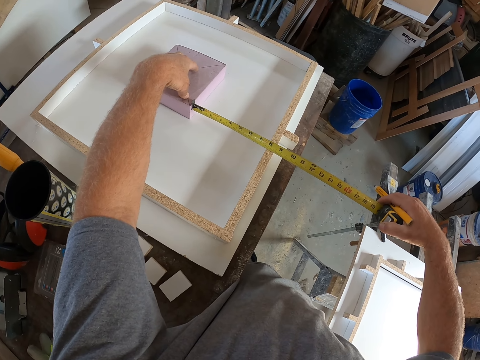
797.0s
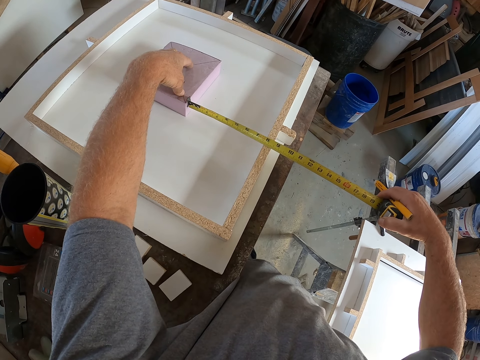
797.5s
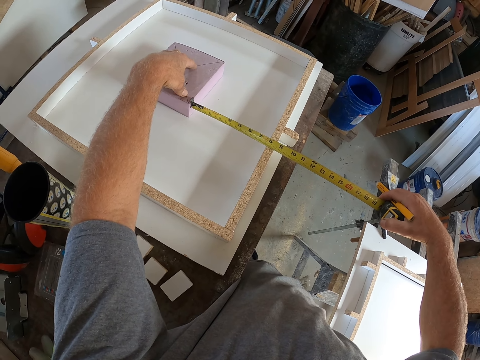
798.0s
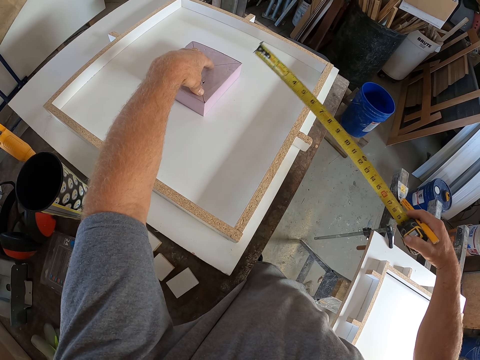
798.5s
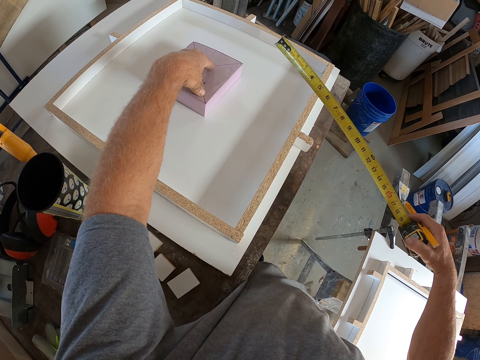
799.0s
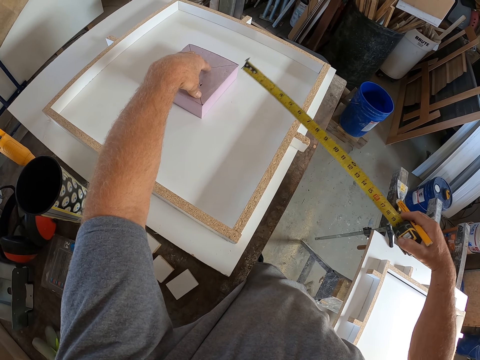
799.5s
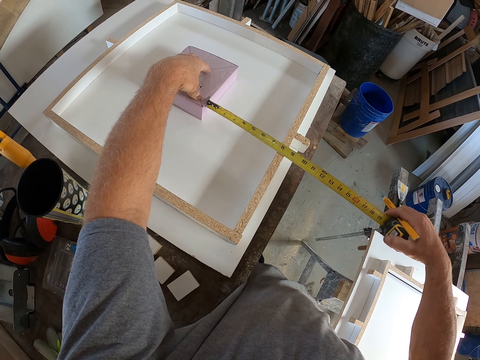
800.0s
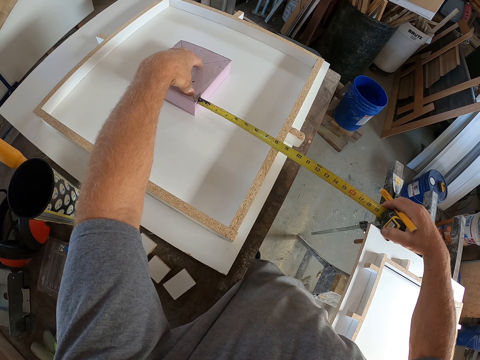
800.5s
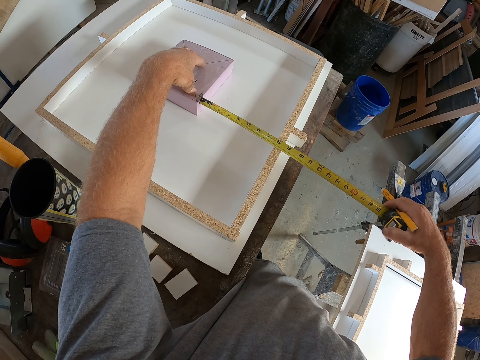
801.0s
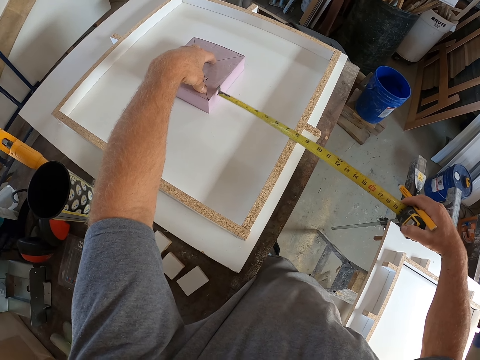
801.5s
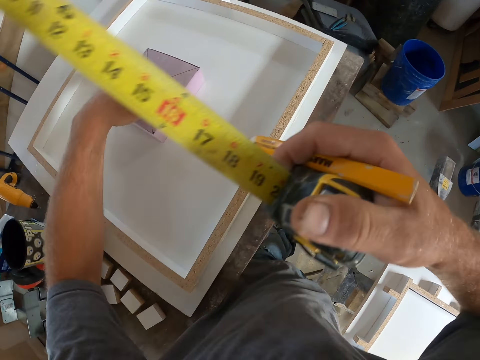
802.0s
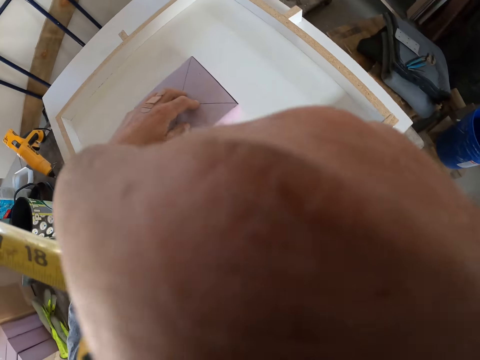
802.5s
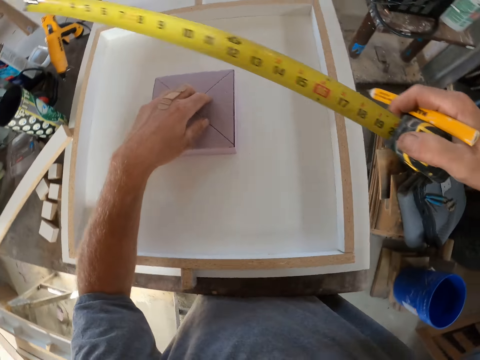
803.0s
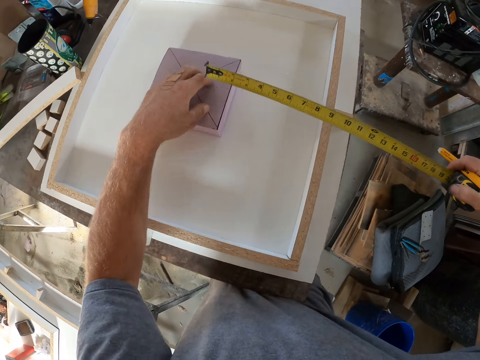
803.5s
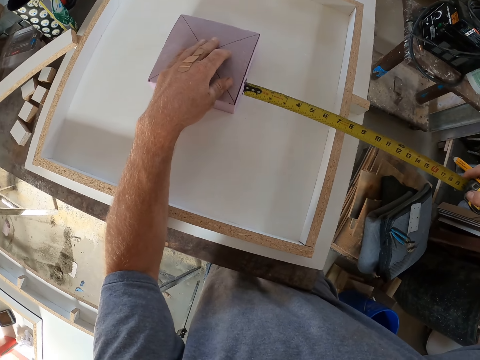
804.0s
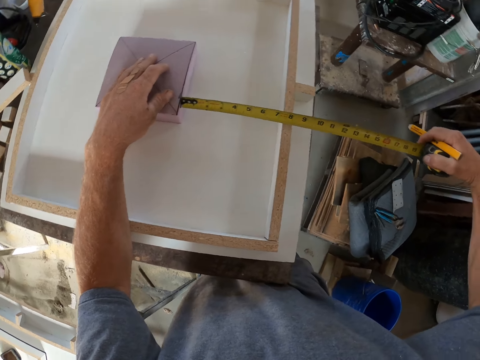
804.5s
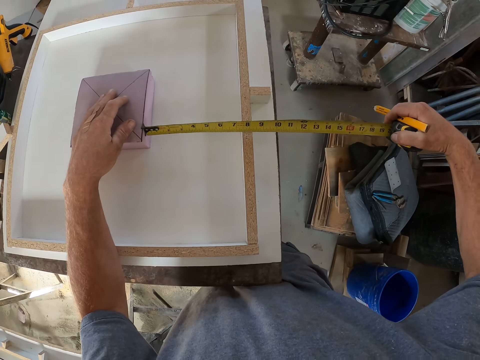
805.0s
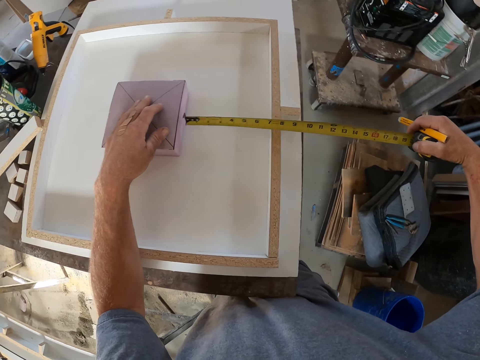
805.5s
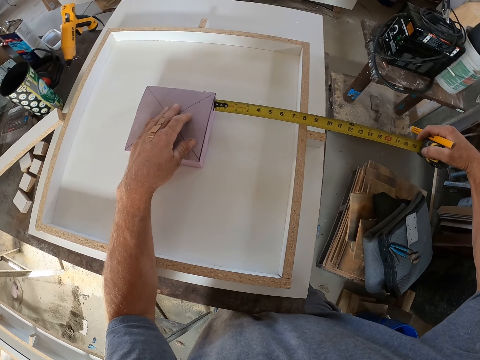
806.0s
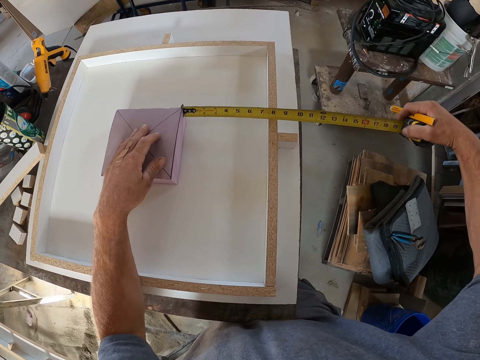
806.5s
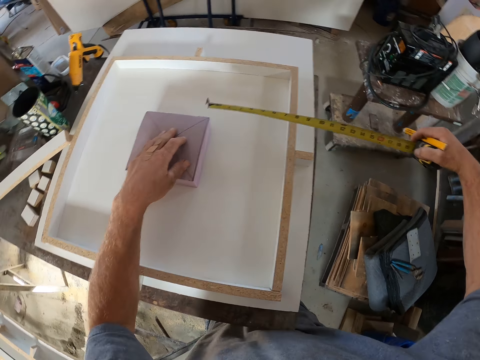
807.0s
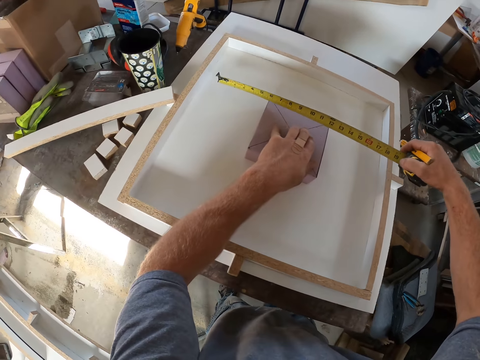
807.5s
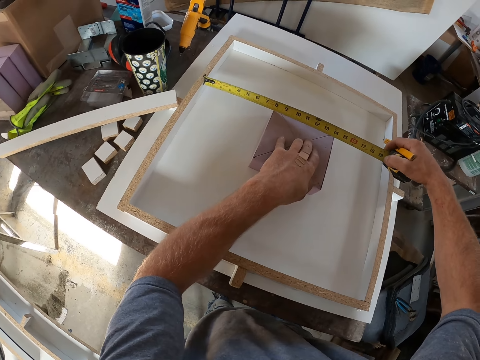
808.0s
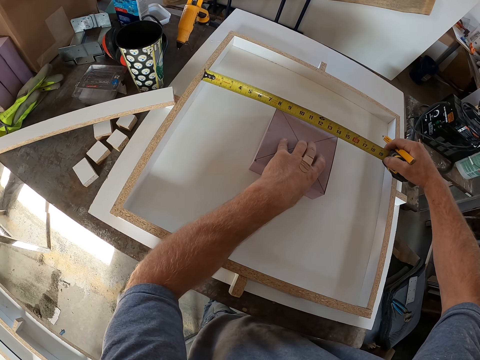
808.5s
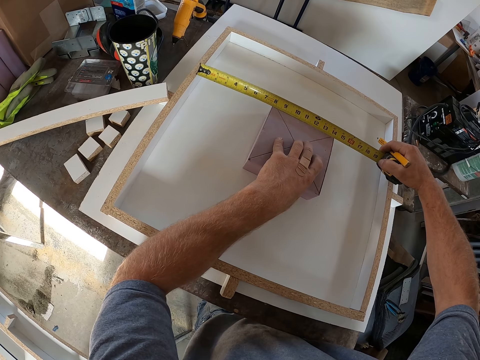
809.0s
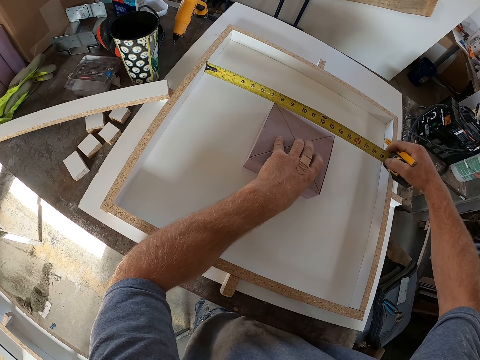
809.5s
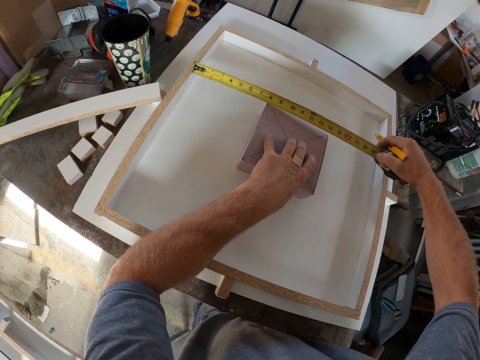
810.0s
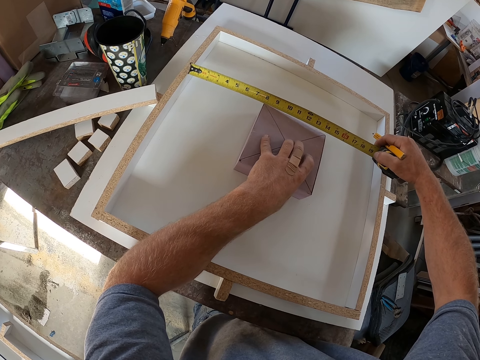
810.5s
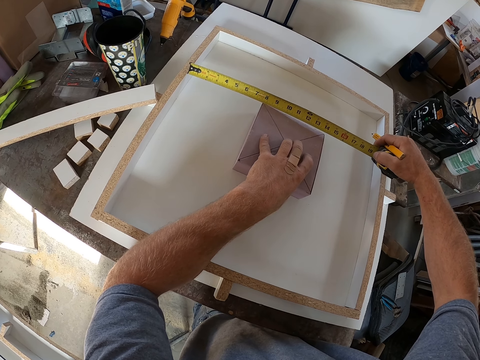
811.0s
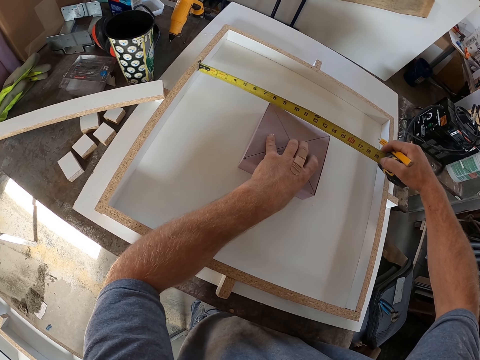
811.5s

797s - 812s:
The camera wearer scratches his face. He cleans his face. He measures the board or wooden frame with a measure tape.

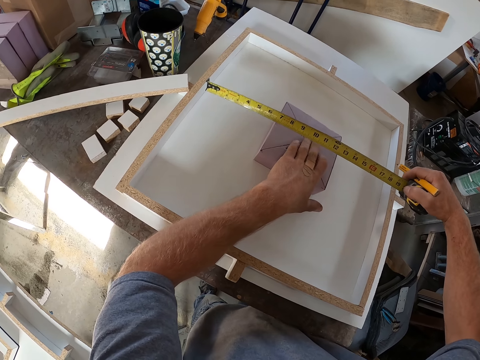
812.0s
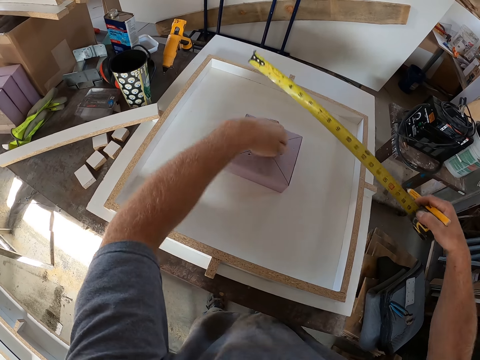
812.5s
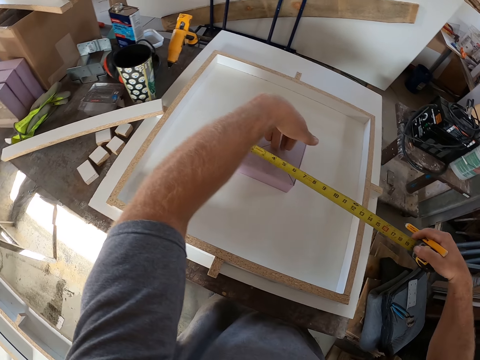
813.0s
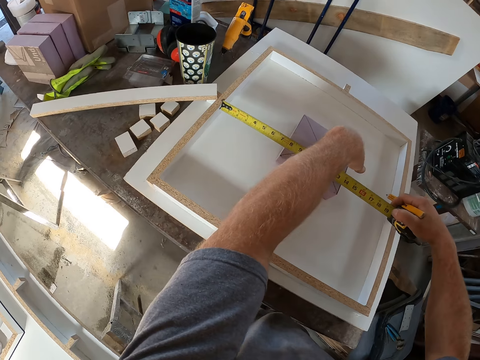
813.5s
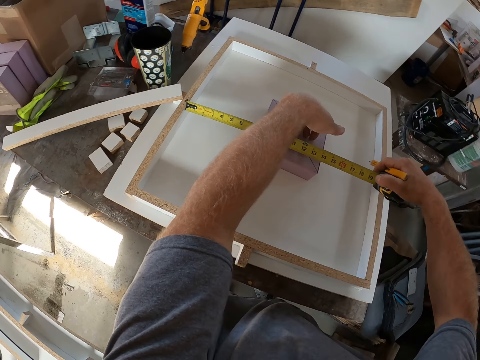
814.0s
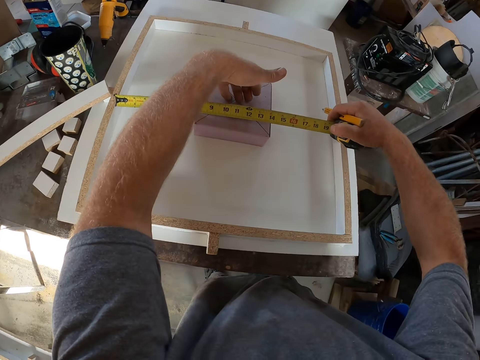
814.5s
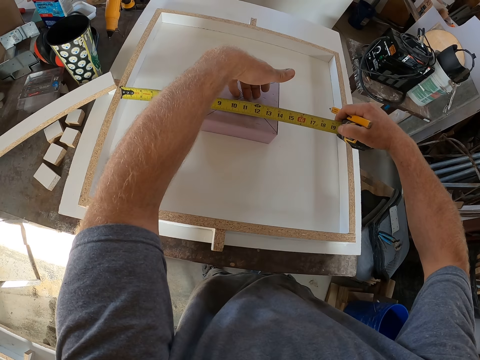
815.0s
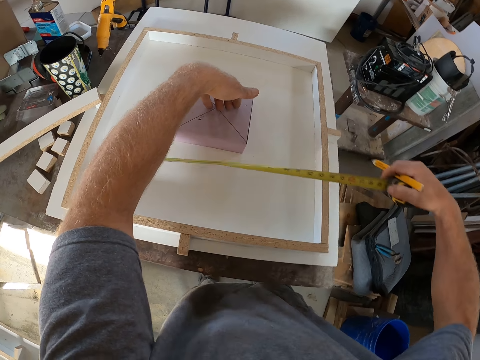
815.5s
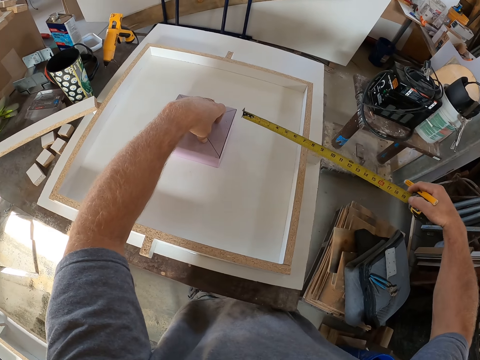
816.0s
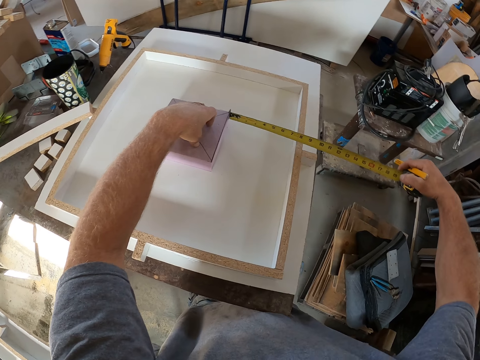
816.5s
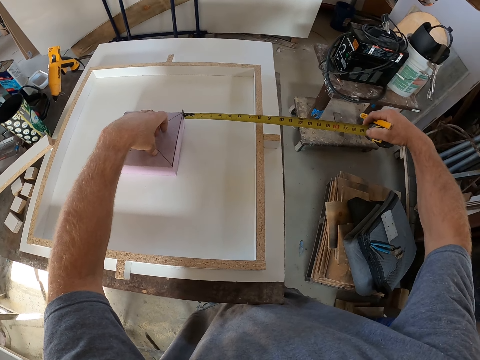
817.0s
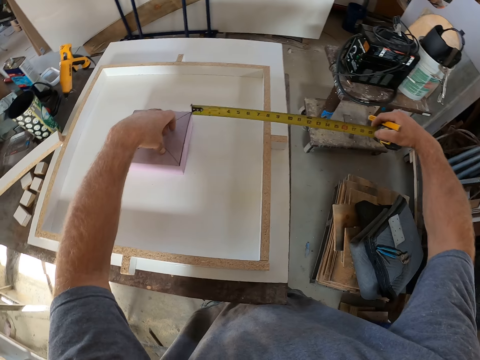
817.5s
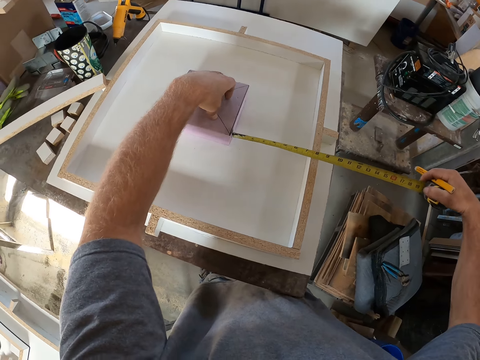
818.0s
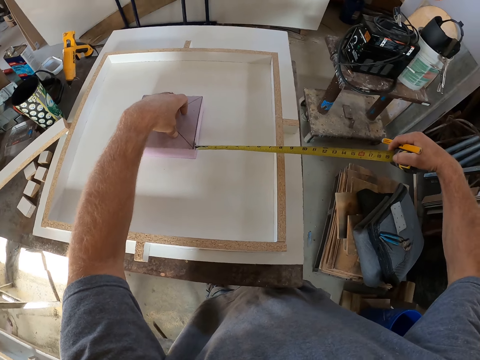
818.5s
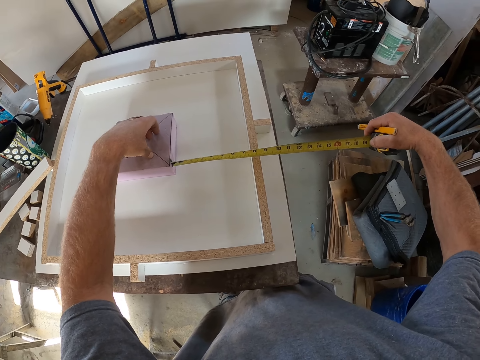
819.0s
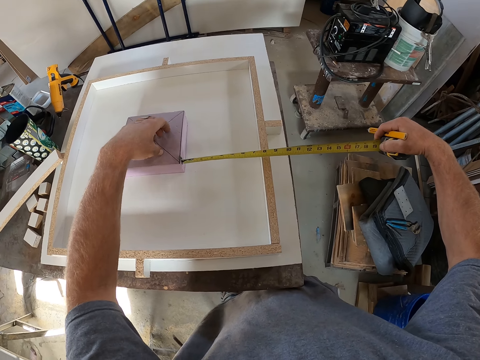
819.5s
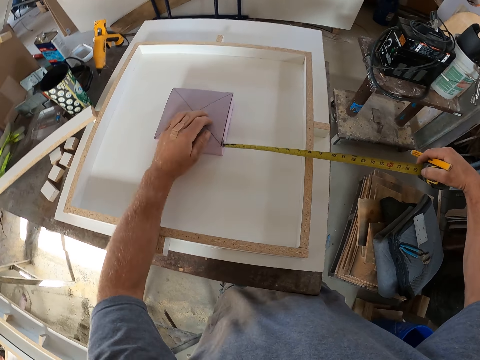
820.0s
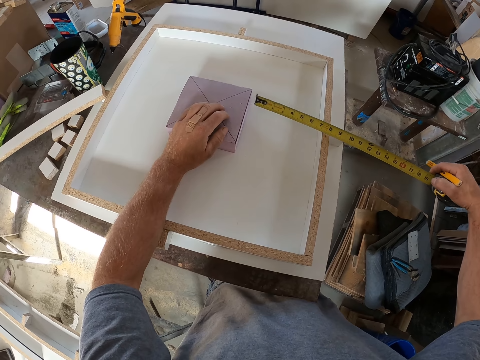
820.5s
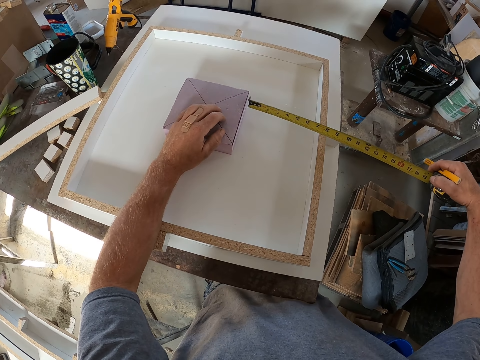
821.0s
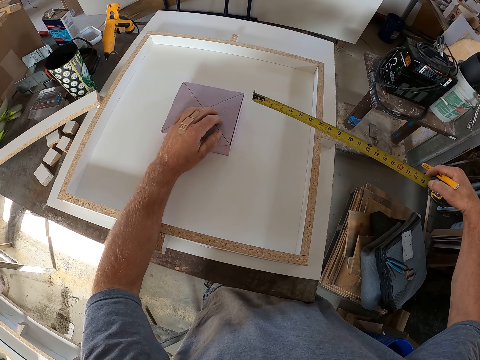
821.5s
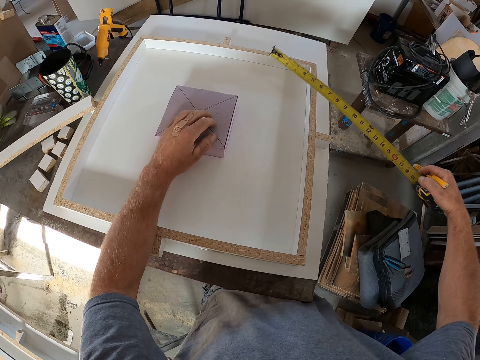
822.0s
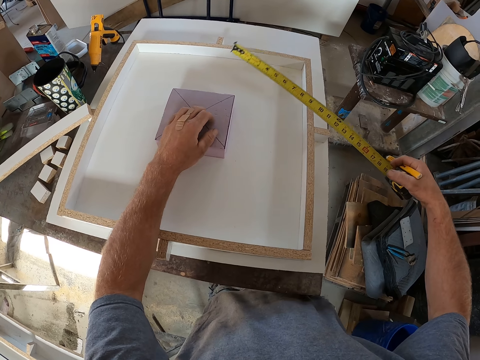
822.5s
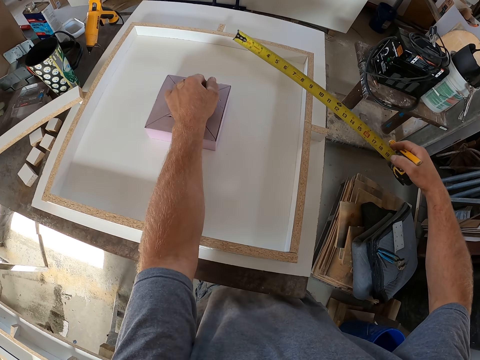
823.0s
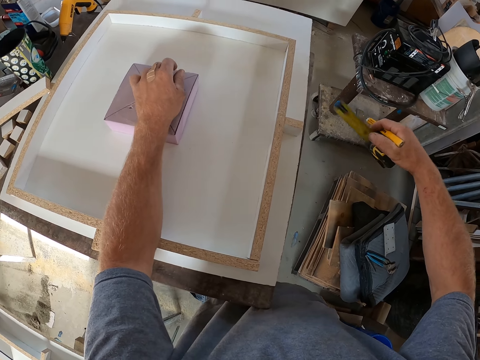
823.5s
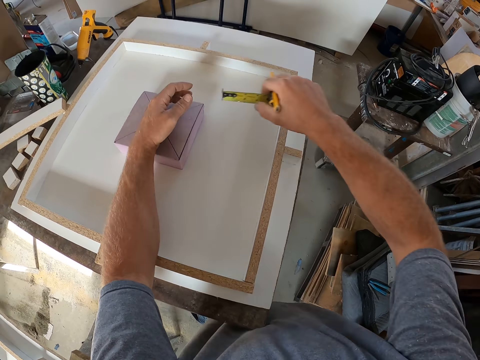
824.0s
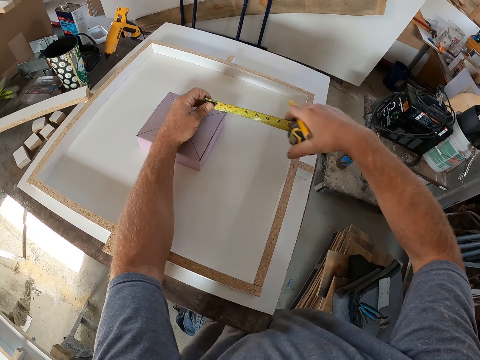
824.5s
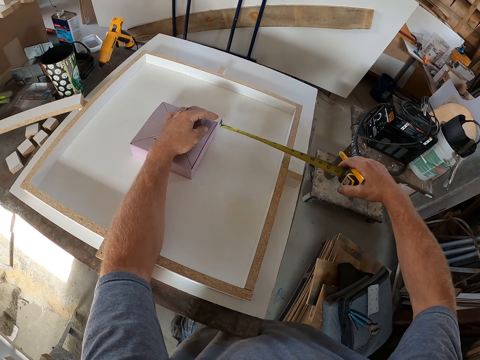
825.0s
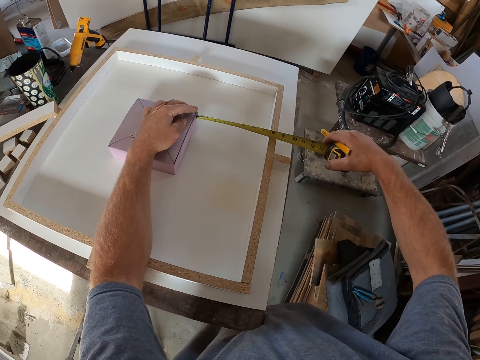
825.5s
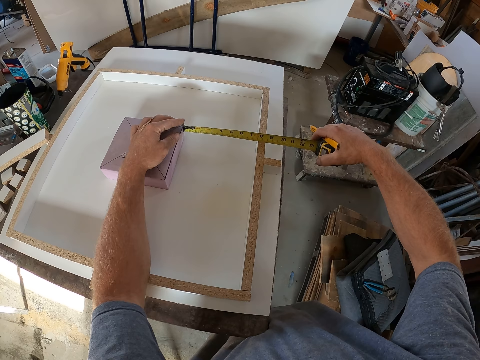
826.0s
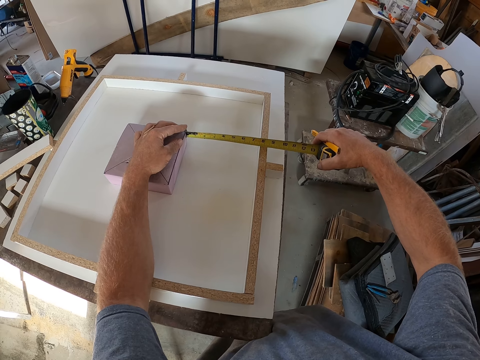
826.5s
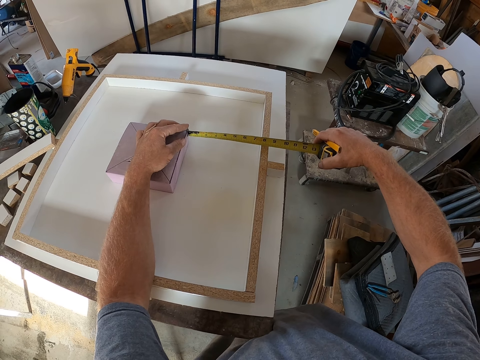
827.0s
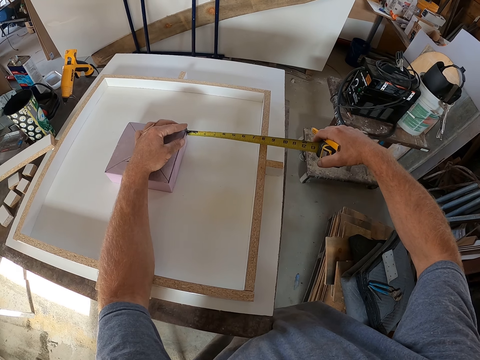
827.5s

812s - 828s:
The camera wearer folds the metric tape measure. They pull the metric tape measure.
